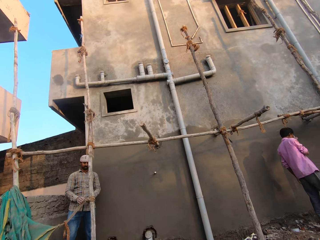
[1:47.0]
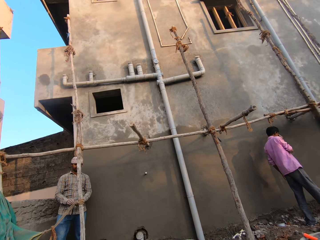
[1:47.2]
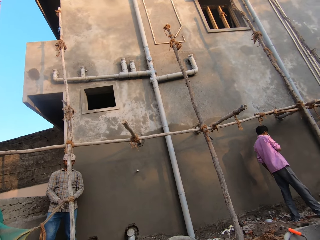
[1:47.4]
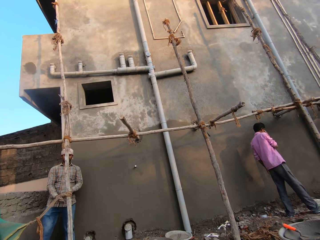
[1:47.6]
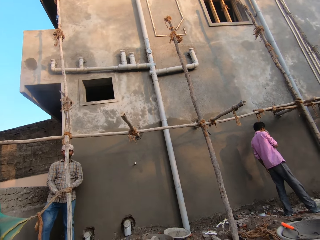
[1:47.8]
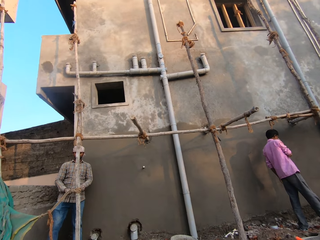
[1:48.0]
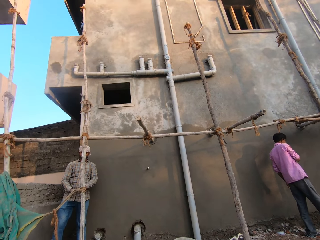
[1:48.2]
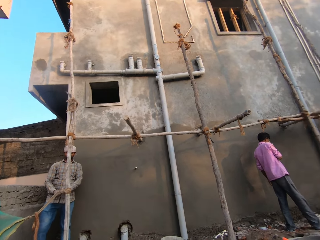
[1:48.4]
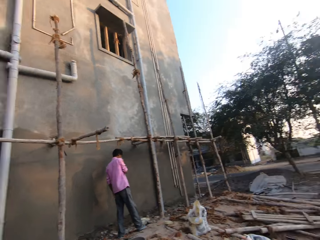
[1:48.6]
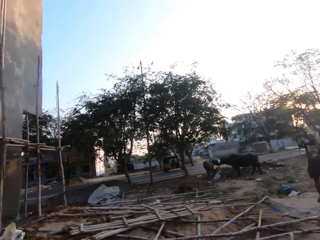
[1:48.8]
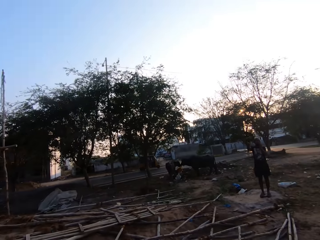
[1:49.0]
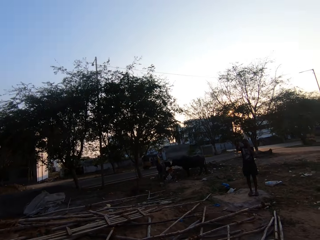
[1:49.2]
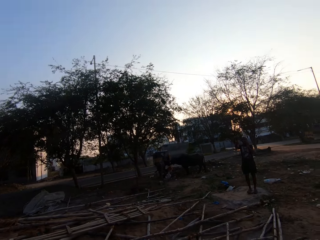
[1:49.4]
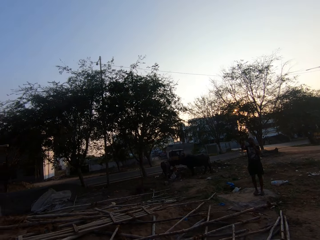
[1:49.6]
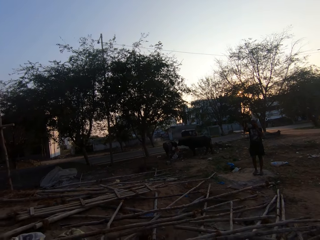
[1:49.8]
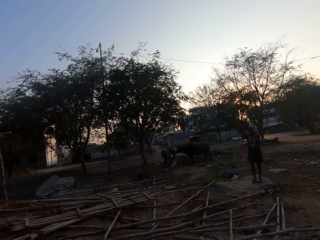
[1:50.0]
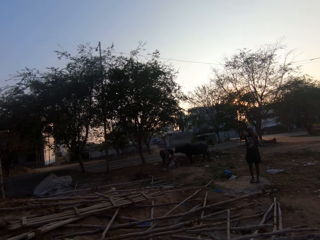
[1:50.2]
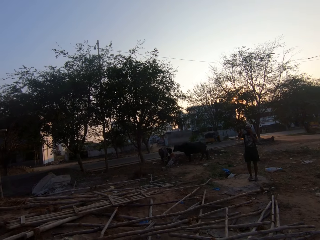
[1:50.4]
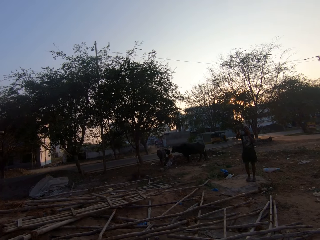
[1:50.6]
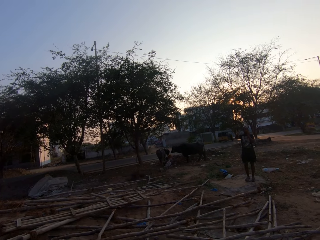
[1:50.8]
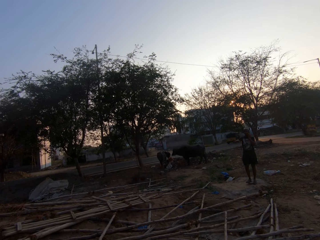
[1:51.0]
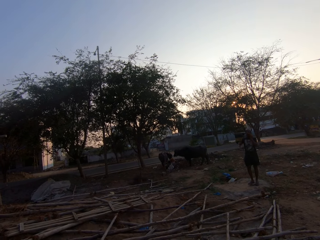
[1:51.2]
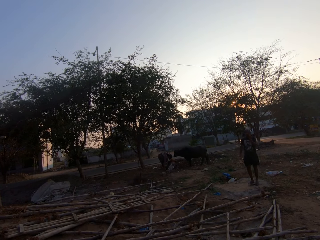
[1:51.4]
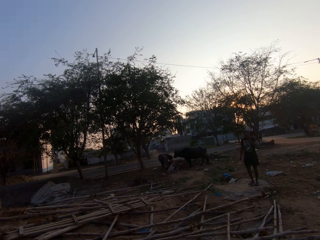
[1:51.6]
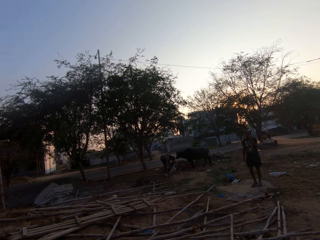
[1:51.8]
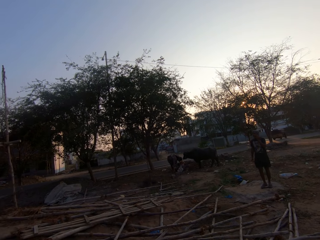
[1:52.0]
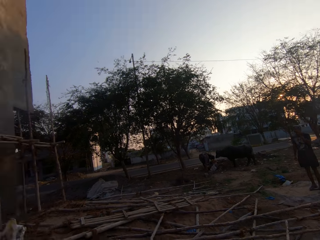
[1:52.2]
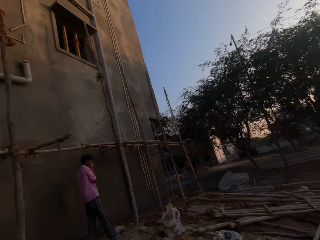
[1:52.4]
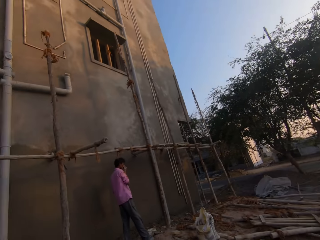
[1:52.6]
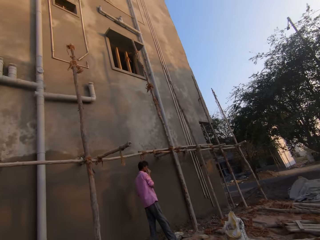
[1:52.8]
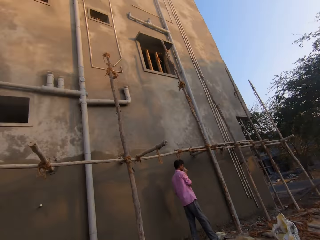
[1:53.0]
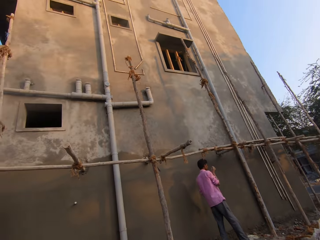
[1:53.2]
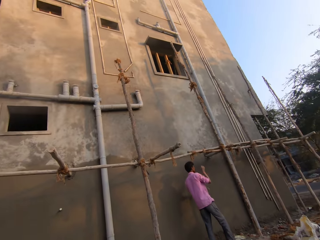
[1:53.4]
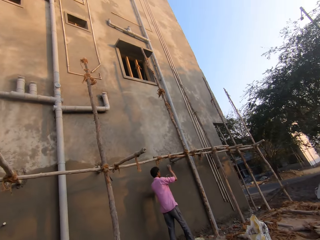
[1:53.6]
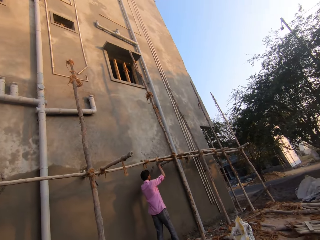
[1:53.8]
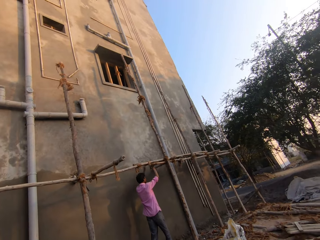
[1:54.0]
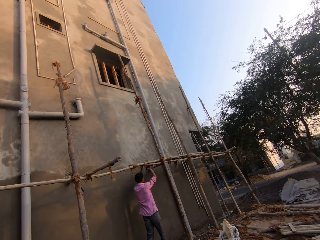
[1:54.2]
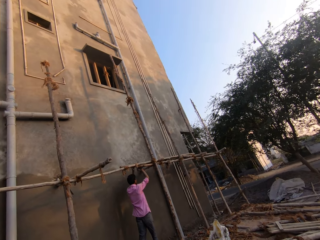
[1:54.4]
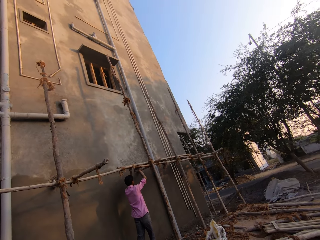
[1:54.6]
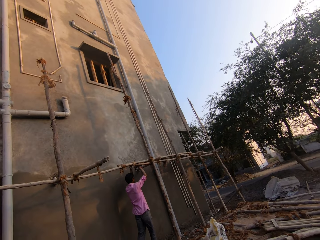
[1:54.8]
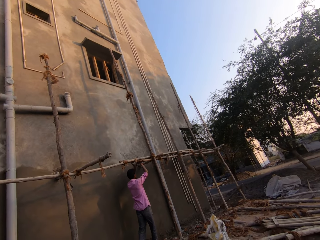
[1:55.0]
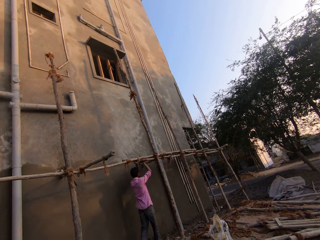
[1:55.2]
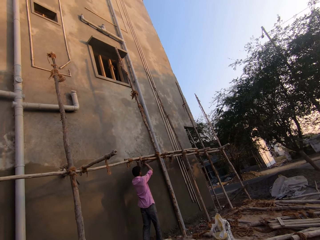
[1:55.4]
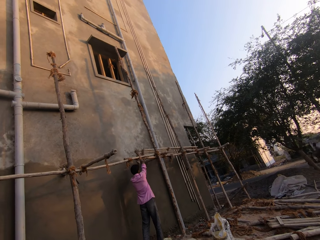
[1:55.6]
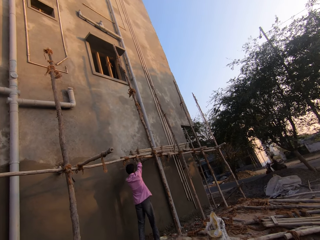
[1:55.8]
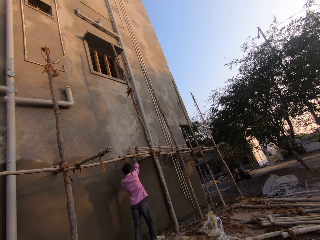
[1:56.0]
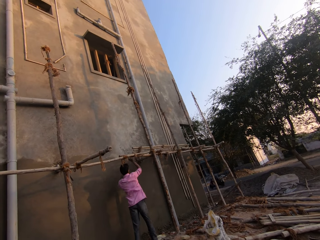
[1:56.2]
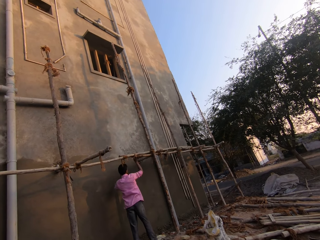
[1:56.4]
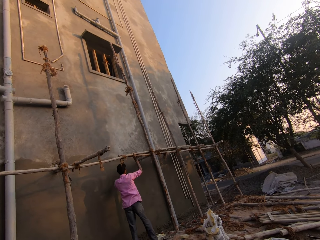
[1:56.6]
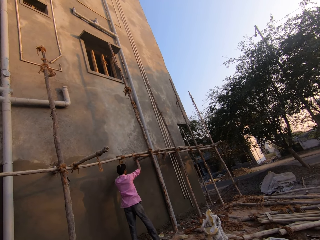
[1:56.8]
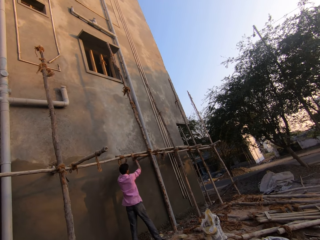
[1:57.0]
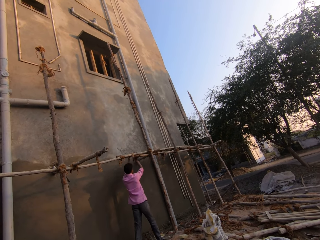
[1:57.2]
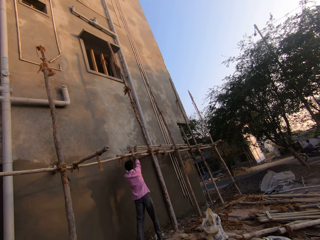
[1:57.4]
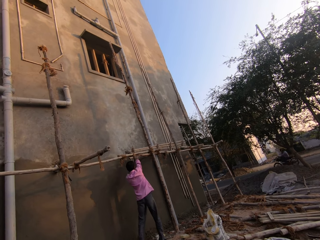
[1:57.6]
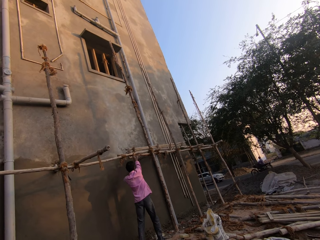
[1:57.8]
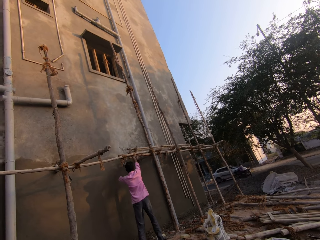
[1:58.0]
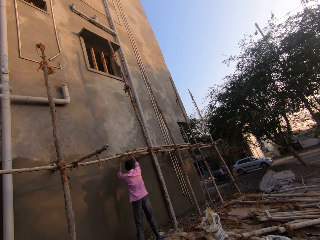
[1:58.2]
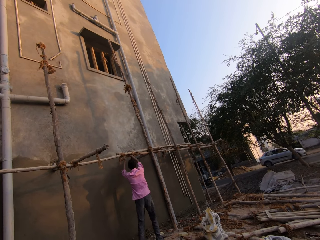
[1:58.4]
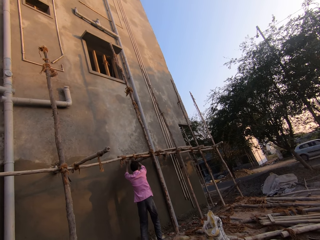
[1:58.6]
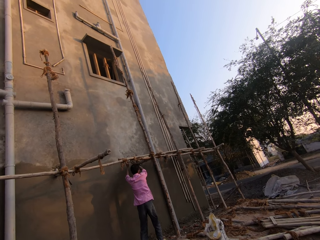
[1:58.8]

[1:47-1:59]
The camera wearer converses with a man. They look at a person. Another man adjusts a wooden ladder on the scaffold with his hands. Another person unties a rope on the wooden rails.

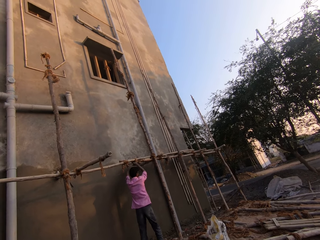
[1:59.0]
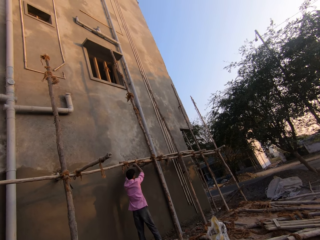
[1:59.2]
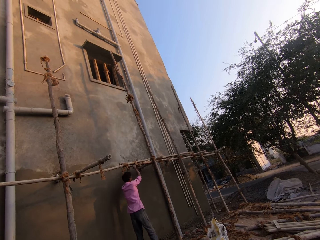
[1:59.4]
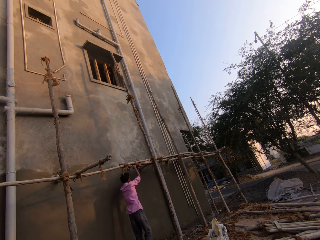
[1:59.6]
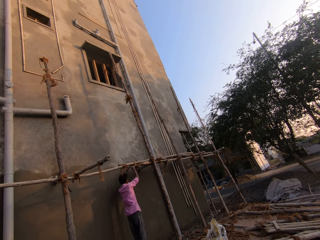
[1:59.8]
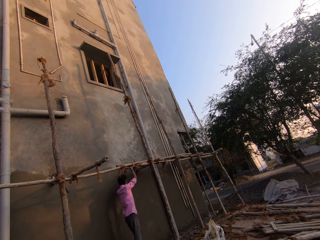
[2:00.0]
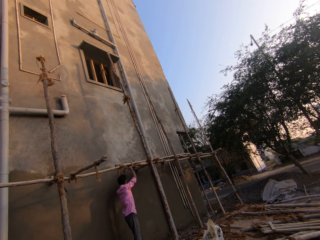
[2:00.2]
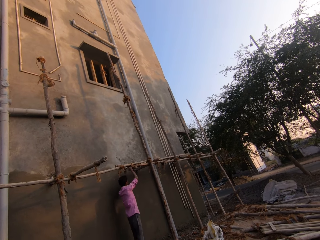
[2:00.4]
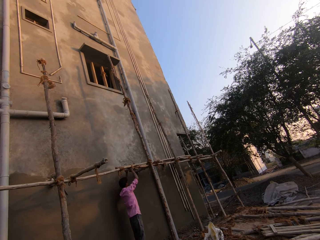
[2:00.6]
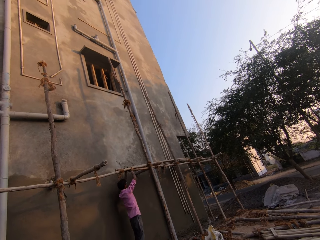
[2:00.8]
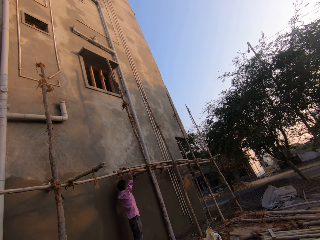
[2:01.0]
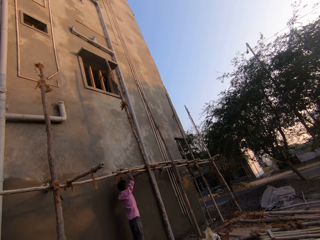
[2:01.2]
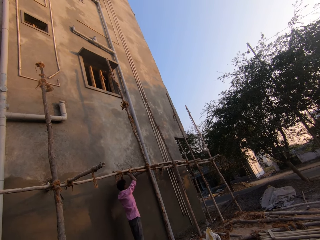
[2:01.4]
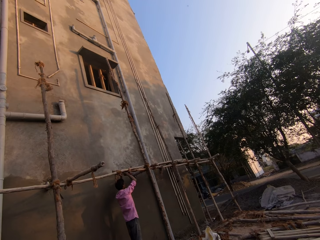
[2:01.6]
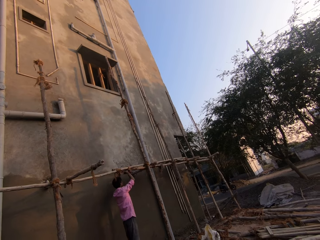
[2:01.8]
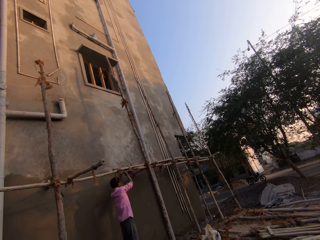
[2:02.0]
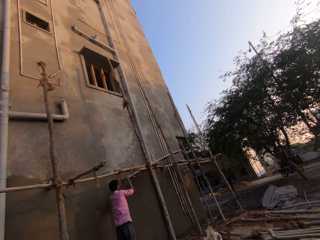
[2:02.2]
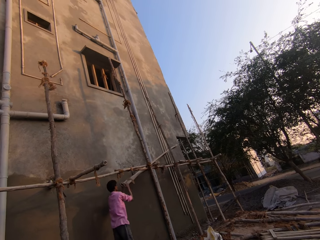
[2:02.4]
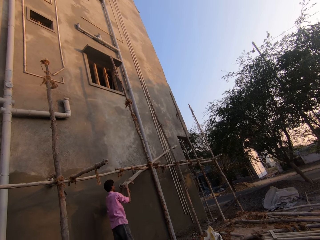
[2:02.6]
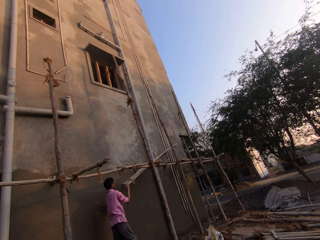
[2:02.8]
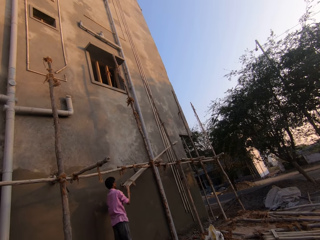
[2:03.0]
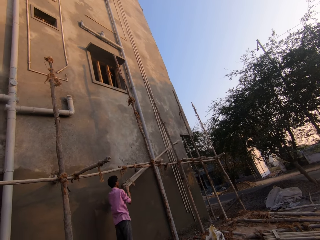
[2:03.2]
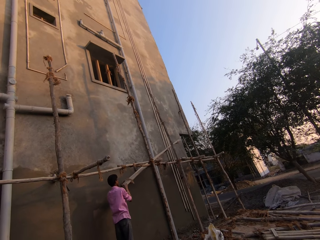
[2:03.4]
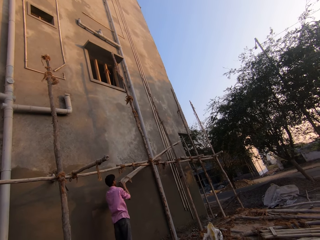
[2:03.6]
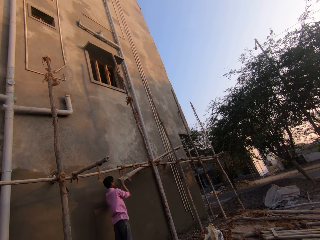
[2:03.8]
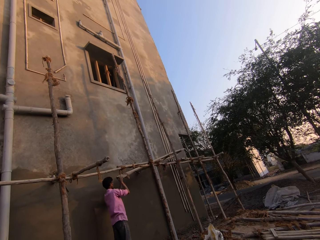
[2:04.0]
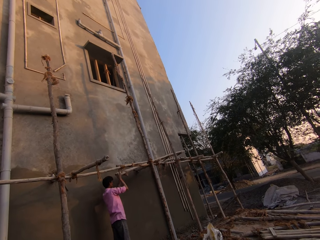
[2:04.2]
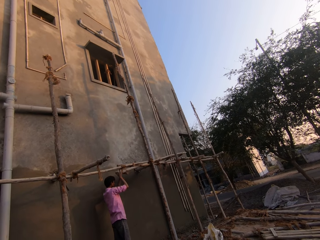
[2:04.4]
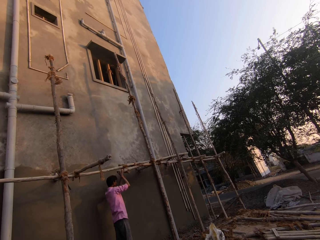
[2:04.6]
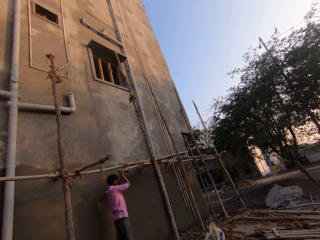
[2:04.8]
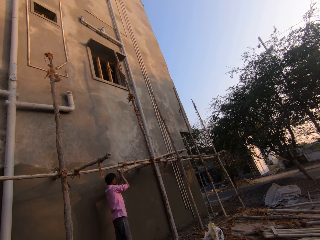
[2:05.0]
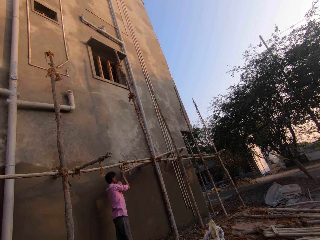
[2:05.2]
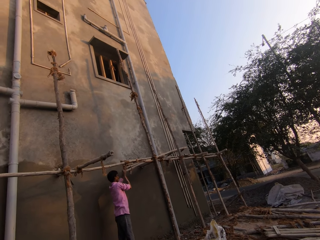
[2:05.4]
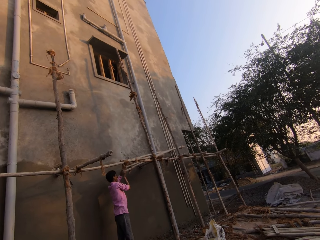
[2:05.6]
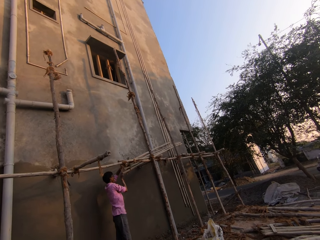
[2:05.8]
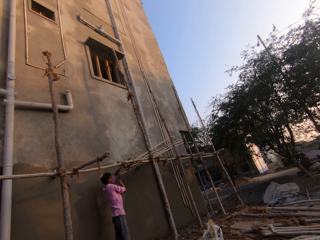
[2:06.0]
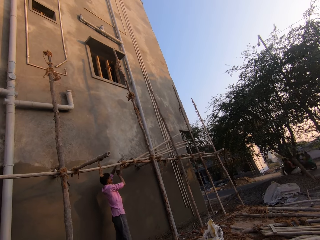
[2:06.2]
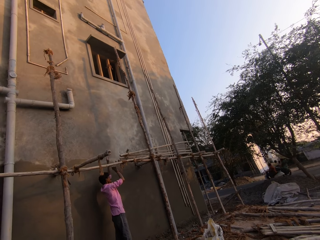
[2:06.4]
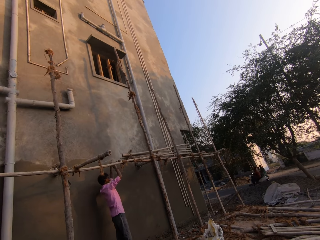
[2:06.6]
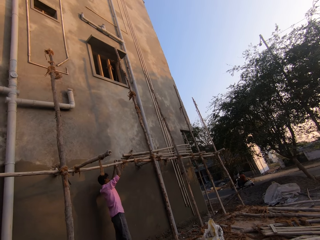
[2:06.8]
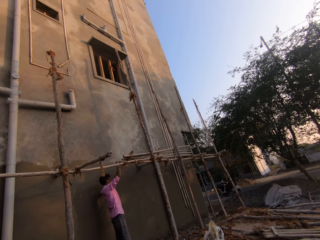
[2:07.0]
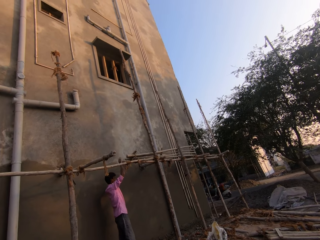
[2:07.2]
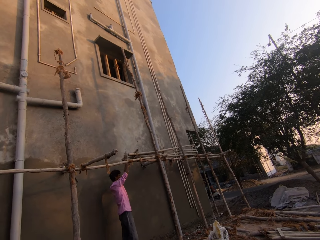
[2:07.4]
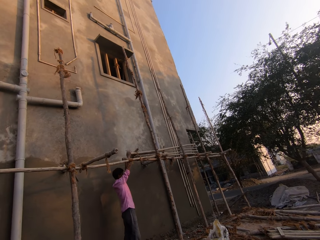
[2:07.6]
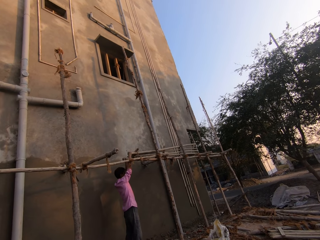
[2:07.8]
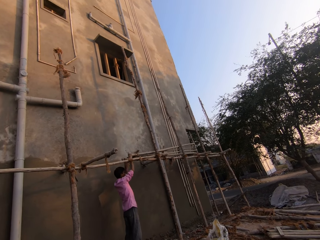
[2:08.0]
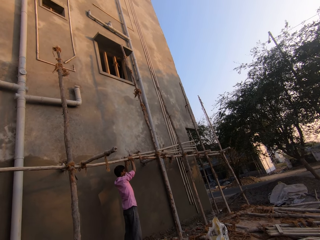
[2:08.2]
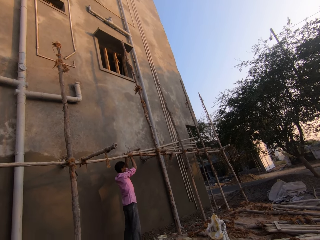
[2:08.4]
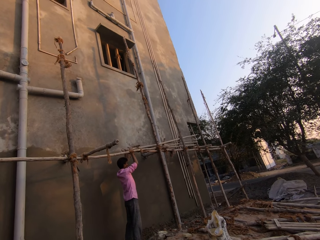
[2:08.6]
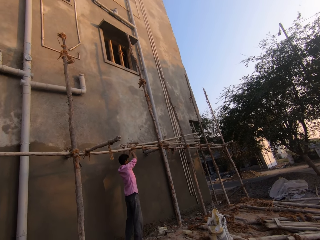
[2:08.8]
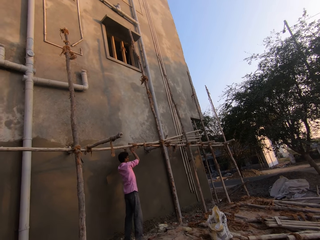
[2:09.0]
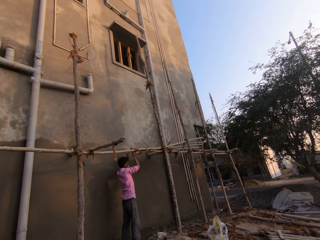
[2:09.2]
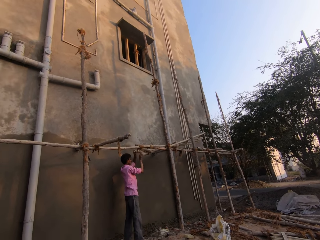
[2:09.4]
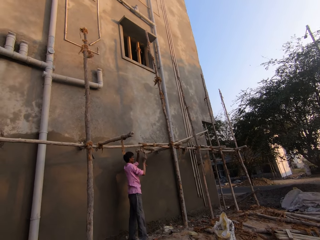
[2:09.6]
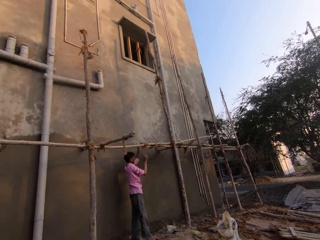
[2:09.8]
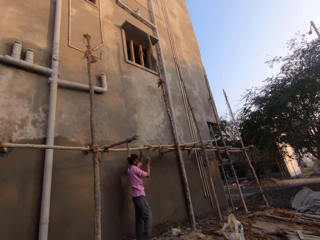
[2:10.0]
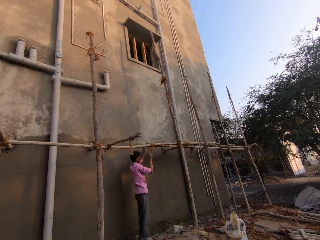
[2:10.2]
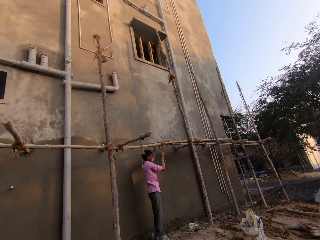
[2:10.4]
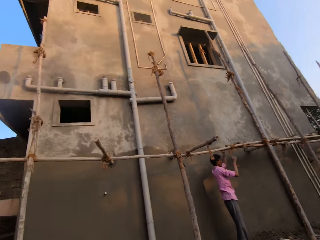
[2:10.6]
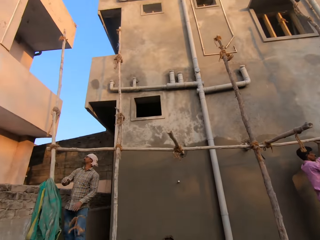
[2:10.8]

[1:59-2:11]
A person pulls a wooden rail from the wall. The camera wearer talks.
